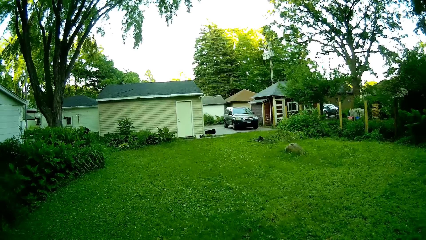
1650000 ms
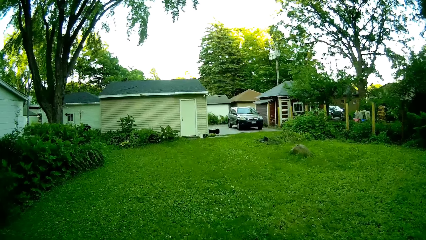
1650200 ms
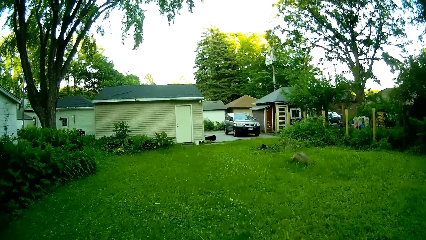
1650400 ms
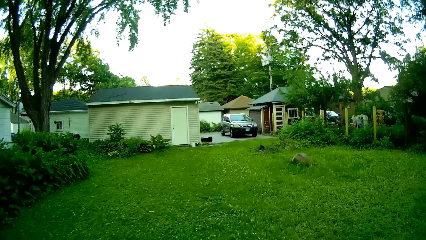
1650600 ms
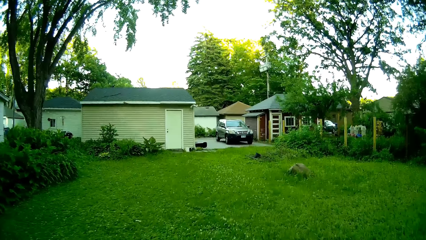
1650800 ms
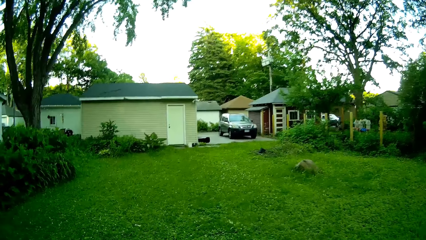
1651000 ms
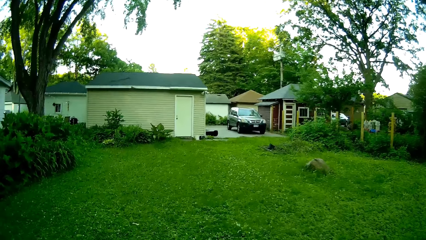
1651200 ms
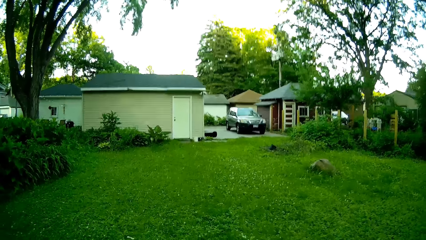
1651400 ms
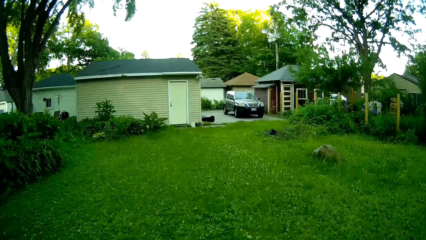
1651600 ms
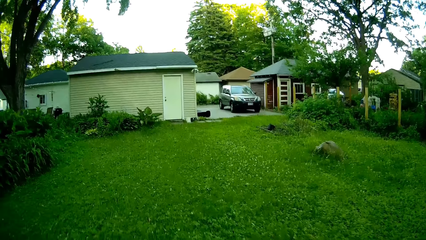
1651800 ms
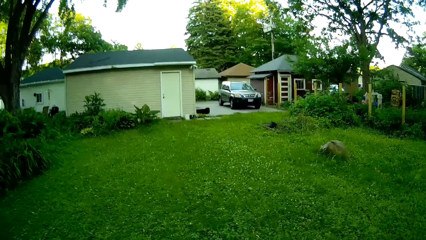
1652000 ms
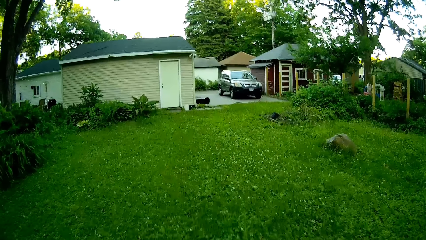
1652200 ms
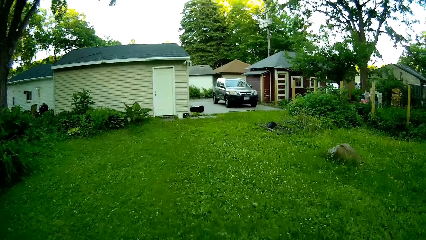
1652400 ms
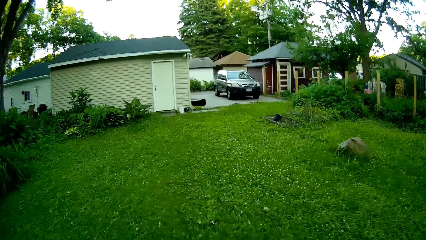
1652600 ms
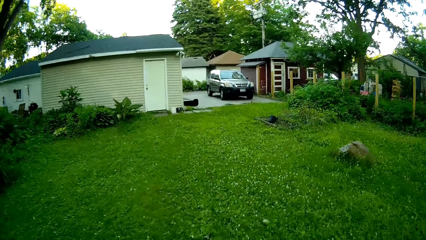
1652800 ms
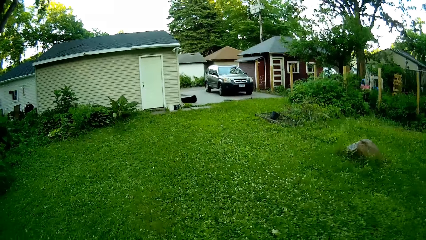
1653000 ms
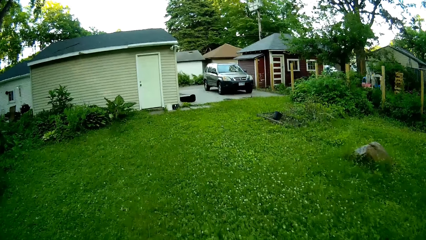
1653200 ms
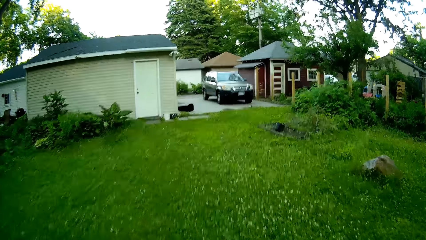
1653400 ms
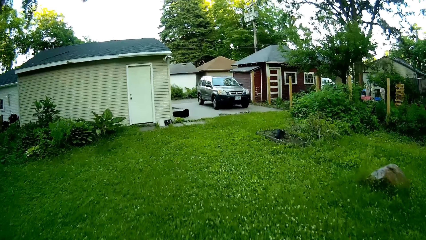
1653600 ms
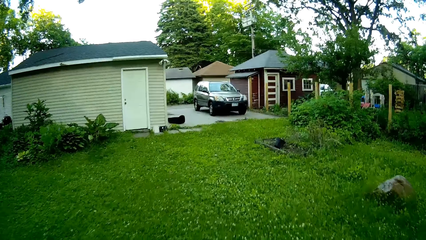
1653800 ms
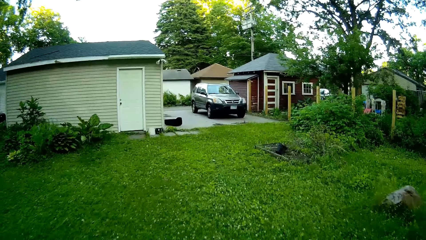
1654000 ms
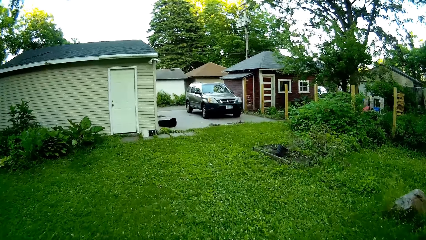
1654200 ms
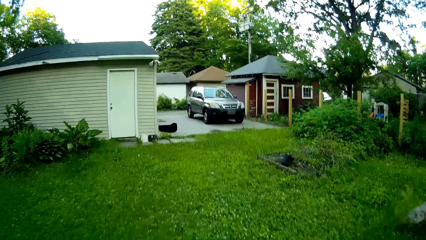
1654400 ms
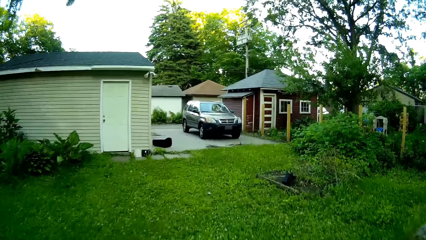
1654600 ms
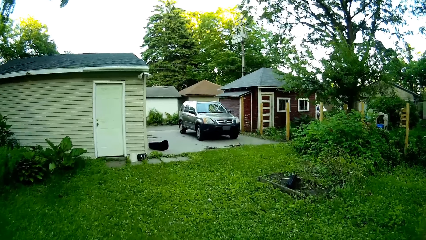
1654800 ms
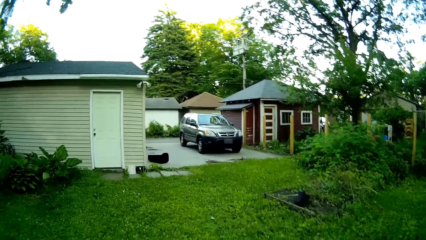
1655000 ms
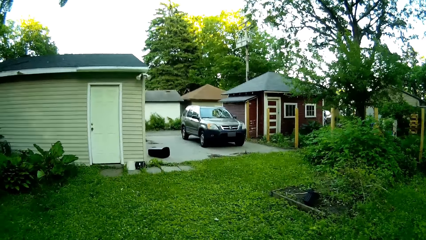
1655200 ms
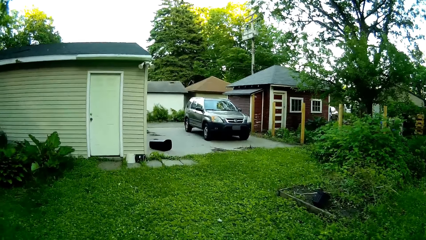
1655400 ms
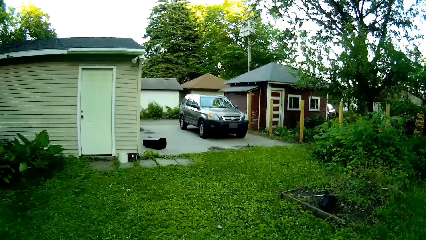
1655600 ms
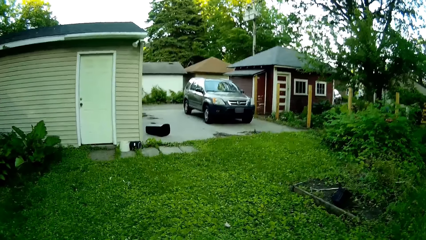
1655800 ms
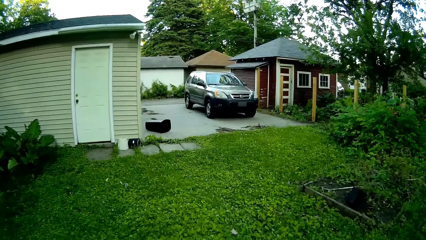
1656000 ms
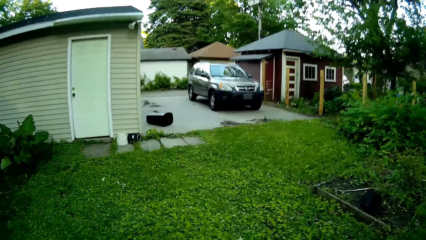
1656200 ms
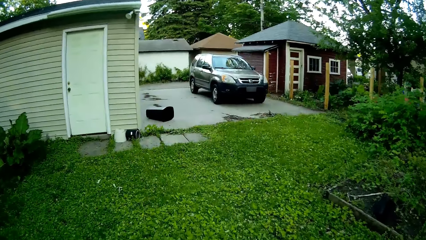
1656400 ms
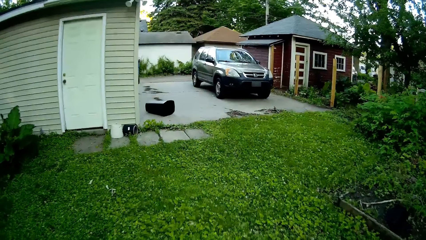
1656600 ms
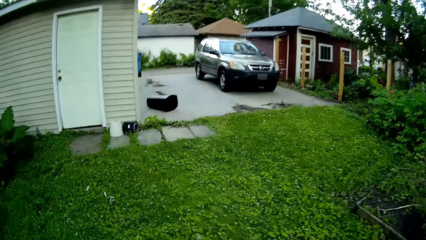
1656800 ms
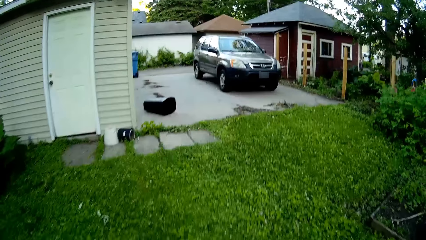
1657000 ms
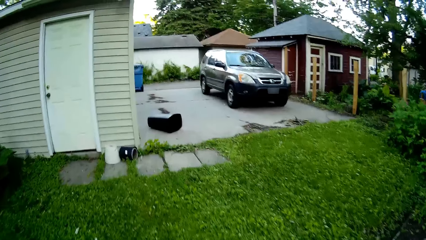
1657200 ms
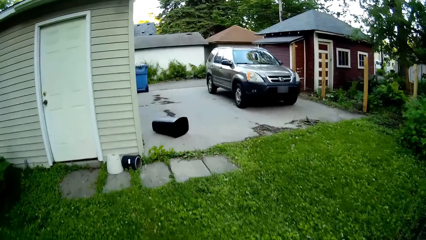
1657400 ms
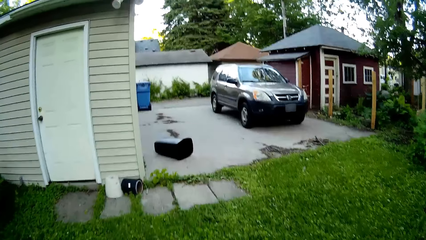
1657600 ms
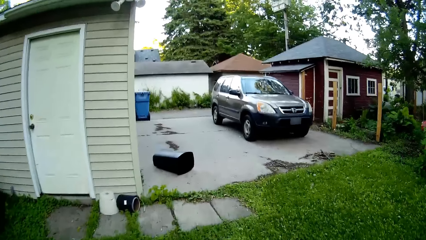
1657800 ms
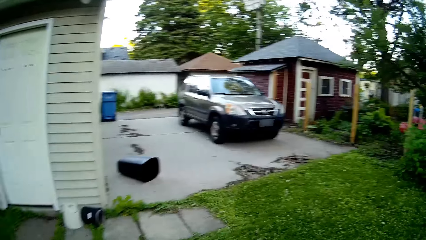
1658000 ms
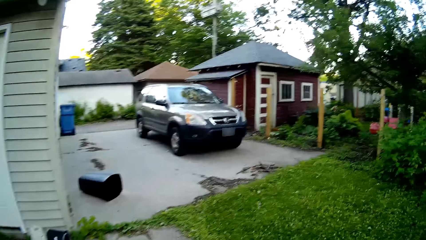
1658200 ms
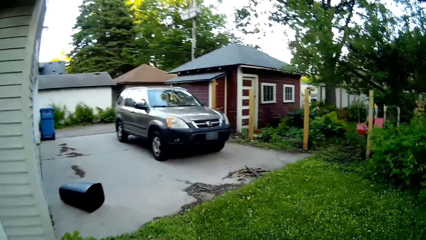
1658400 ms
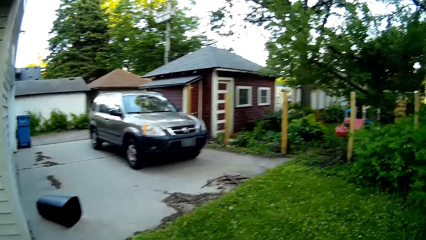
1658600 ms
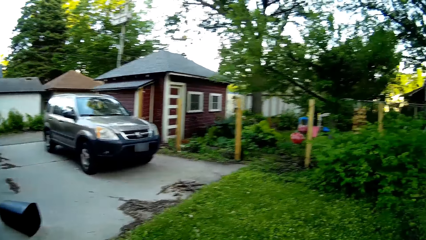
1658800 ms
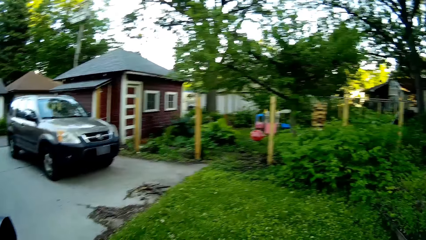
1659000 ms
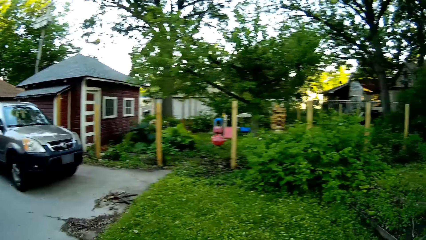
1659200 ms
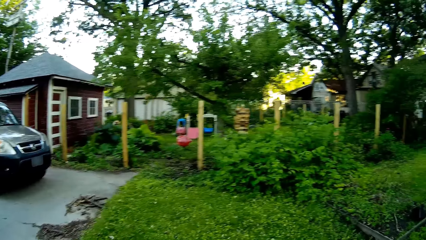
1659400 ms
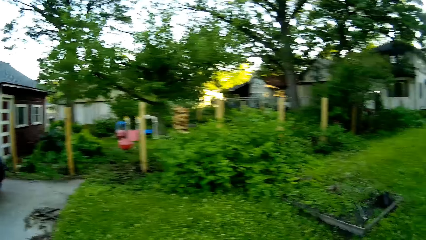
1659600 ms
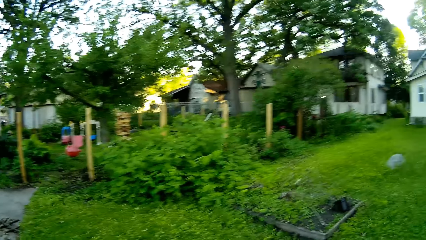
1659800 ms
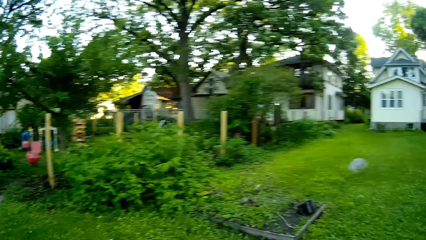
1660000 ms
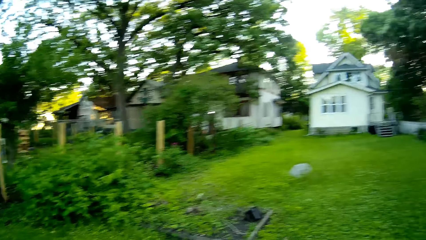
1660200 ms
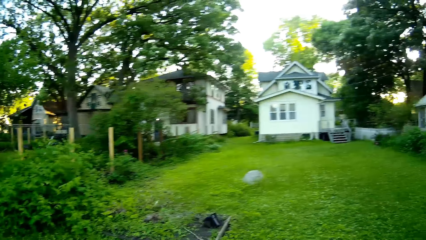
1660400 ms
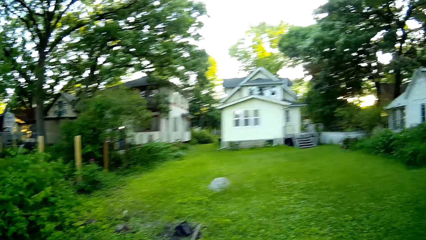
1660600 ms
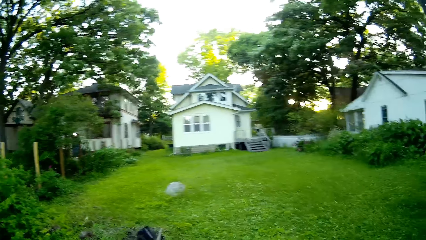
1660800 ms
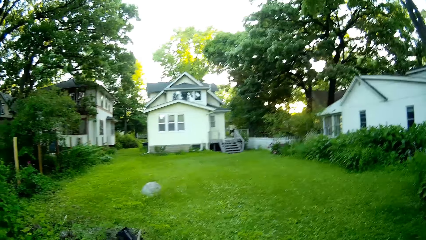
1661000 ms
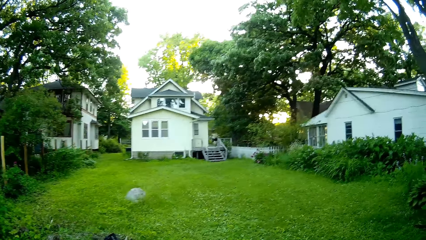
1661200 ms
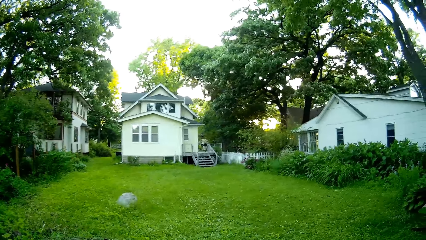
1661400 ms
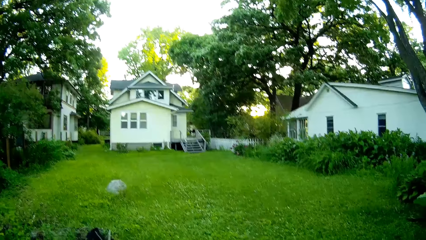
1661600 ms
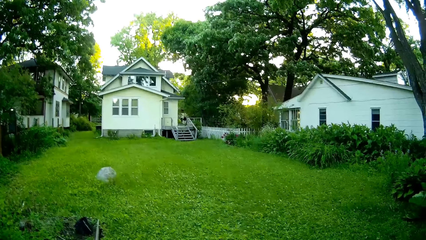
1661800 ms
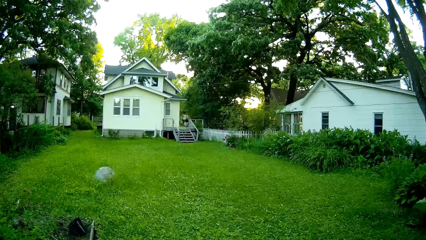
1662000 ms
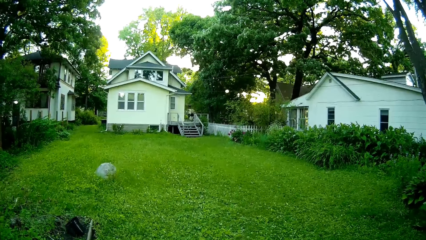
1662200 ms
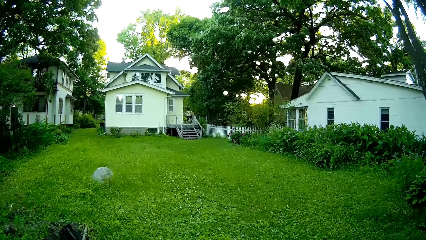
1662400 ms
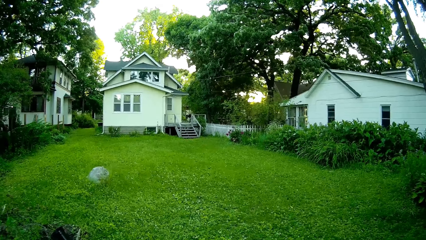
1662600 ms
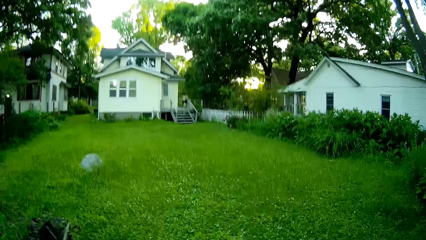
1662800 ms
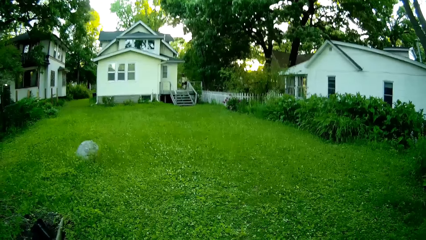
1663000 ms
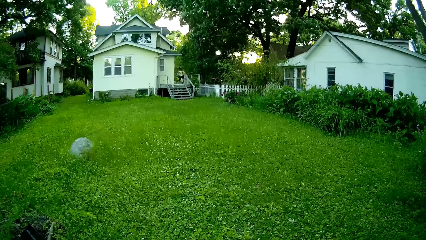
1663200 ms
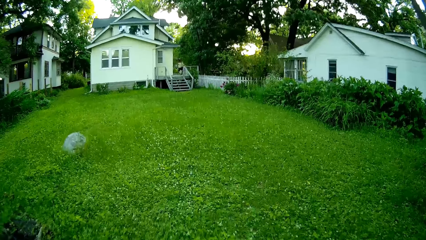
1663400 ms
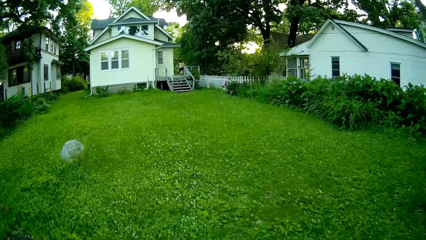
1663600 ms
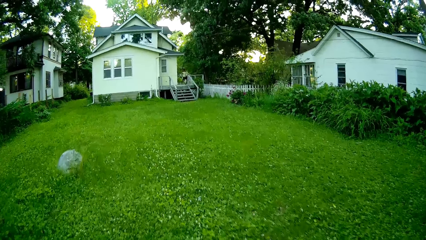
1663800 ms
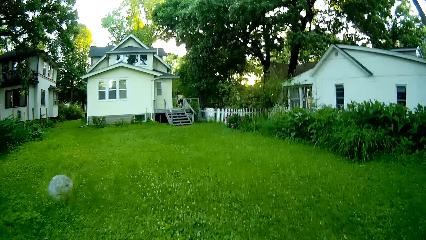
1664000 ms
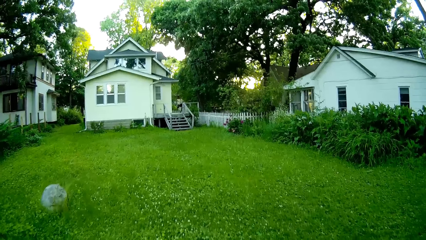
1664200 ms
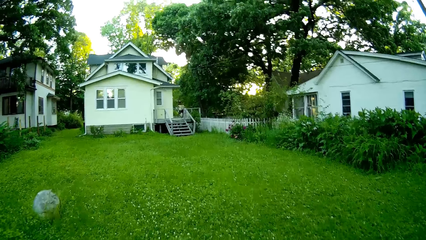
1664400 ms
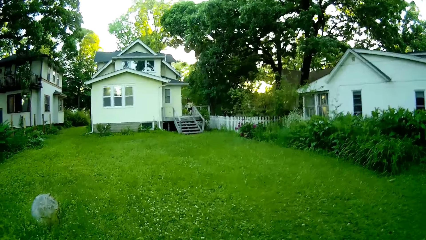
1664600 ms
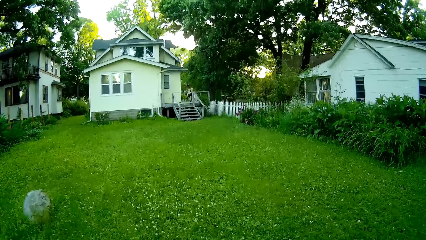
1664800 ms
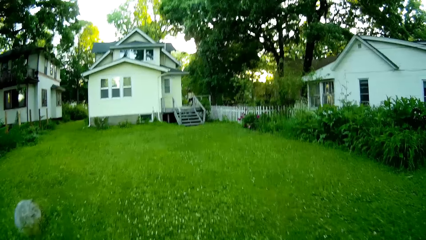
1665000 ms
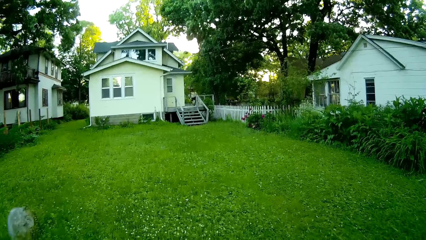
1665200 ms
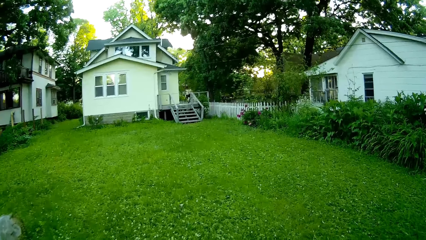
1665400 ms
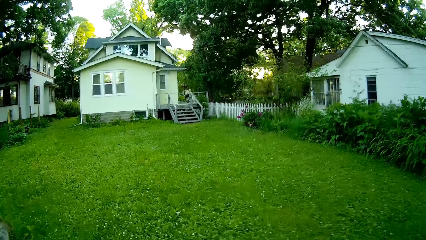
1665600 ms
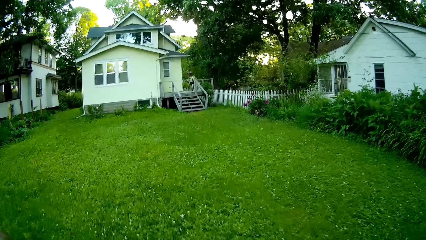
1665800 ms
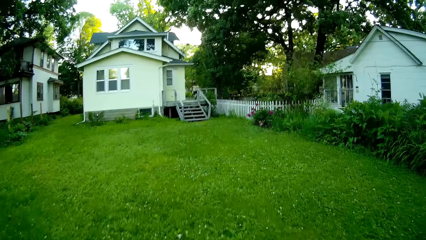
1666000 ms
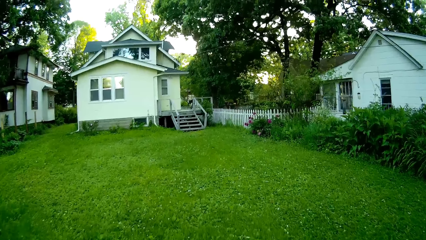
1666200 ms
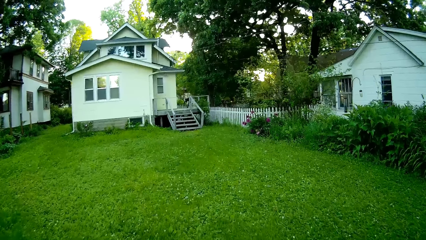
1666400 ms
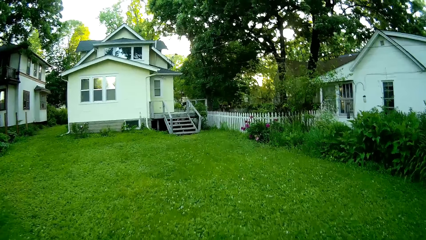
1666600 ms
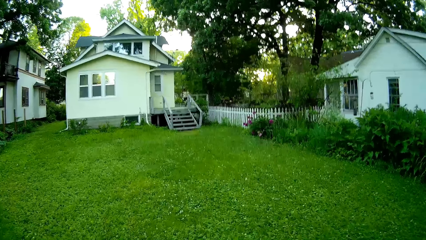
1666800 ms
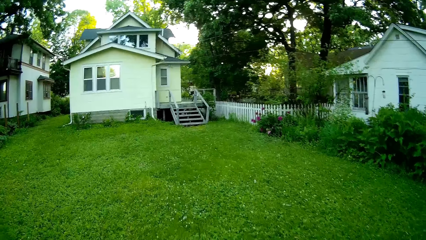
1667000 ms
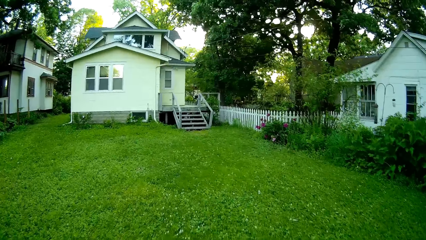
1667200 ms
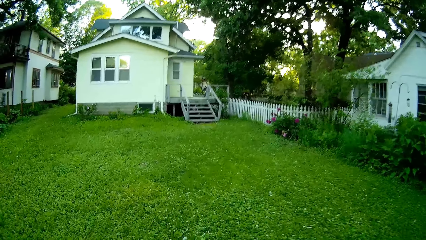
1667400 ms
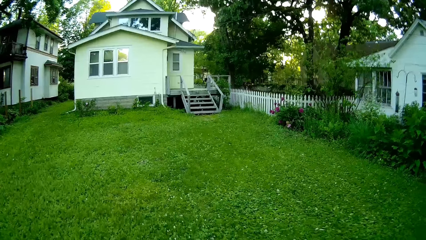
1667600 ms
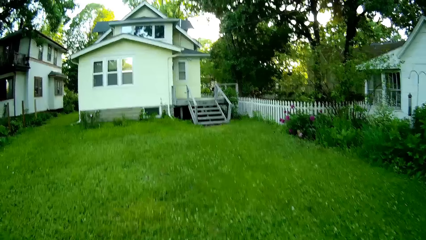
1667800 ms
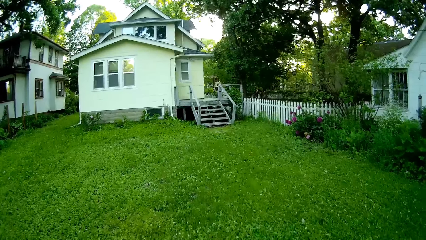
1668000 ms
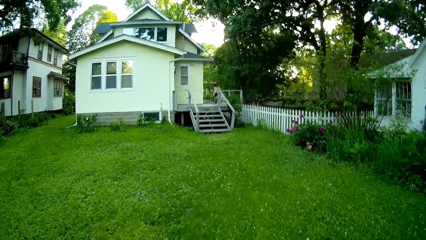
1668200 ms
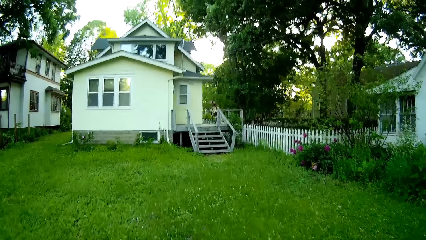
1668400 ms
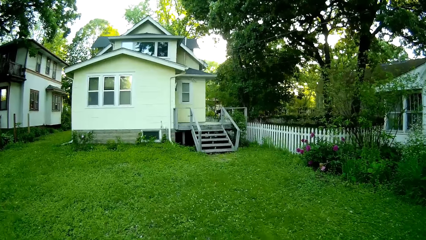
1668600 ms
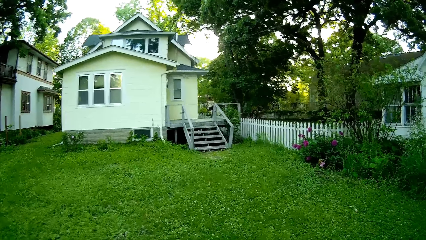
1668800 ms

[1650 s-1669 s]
The camera wearer cuts grass.
